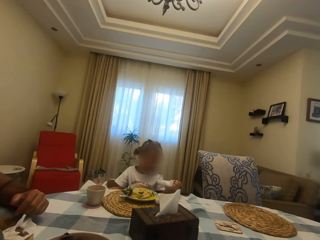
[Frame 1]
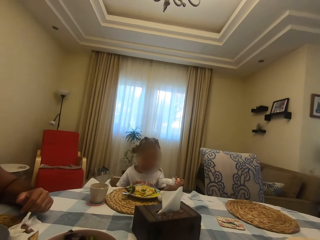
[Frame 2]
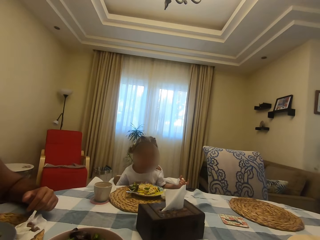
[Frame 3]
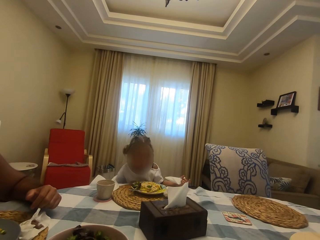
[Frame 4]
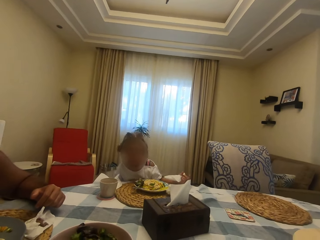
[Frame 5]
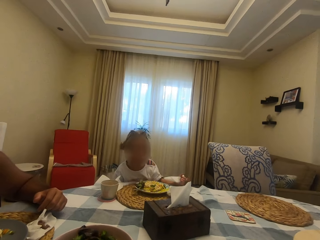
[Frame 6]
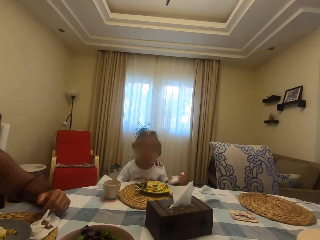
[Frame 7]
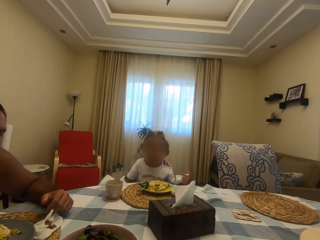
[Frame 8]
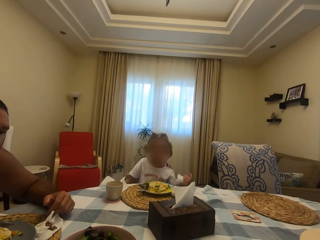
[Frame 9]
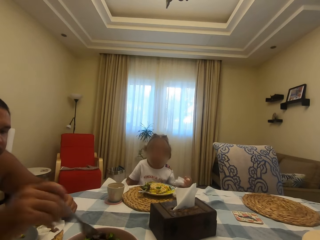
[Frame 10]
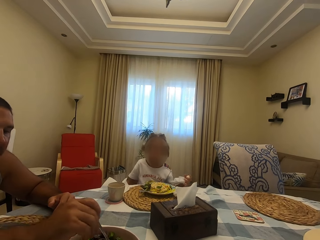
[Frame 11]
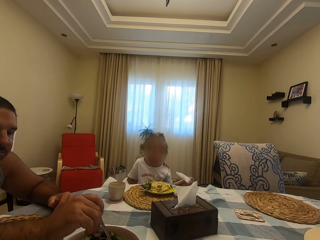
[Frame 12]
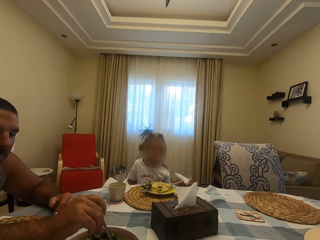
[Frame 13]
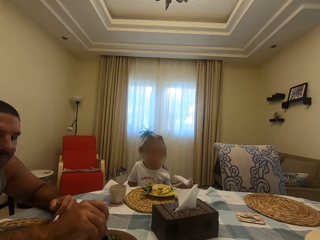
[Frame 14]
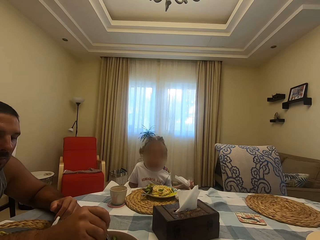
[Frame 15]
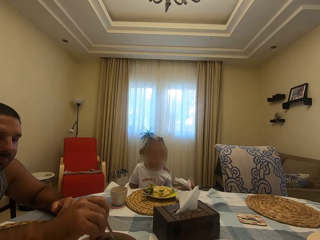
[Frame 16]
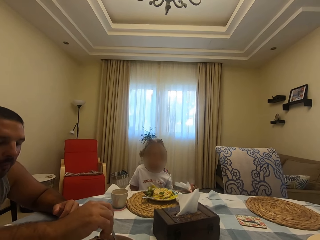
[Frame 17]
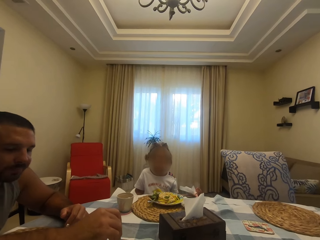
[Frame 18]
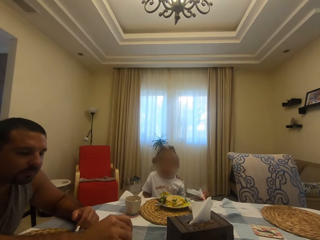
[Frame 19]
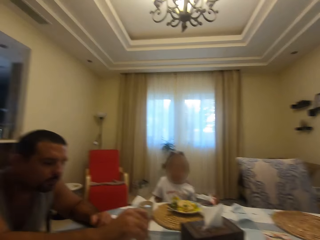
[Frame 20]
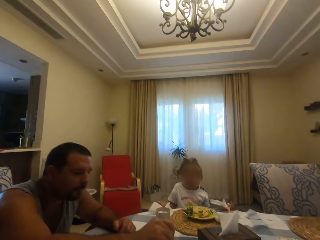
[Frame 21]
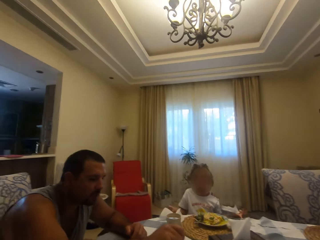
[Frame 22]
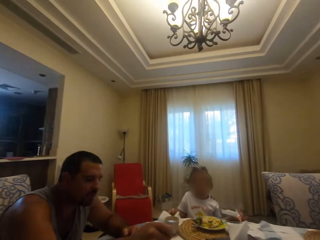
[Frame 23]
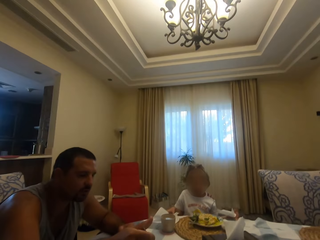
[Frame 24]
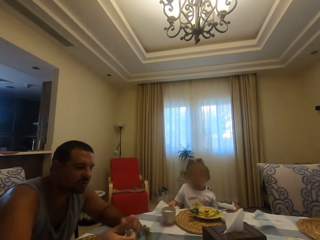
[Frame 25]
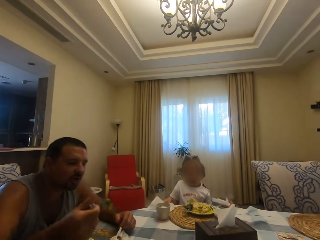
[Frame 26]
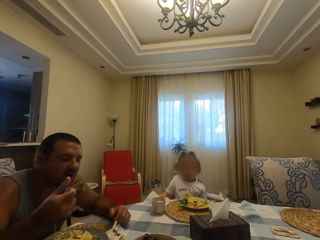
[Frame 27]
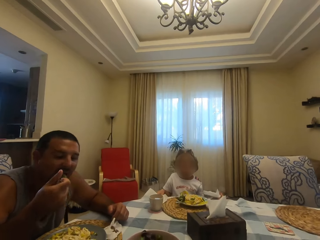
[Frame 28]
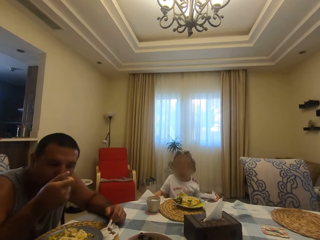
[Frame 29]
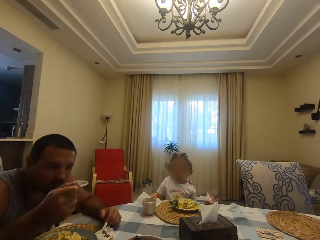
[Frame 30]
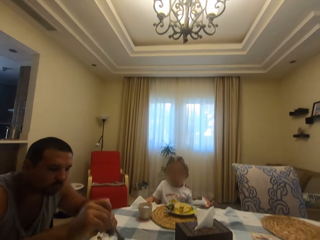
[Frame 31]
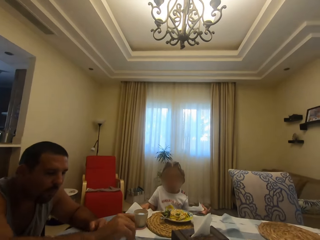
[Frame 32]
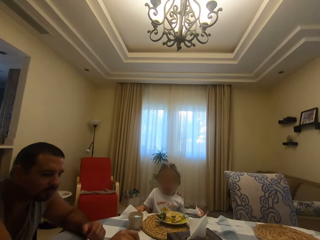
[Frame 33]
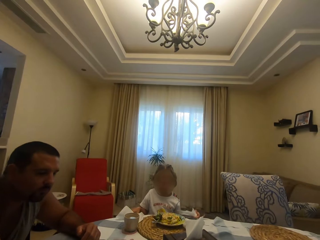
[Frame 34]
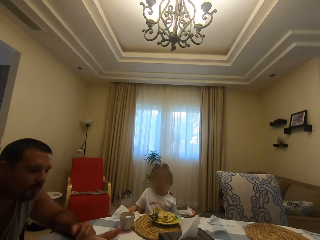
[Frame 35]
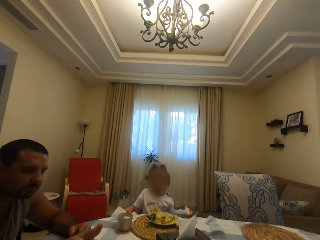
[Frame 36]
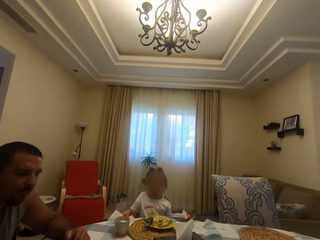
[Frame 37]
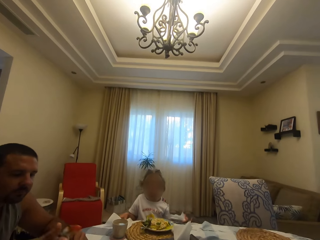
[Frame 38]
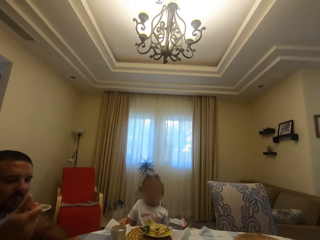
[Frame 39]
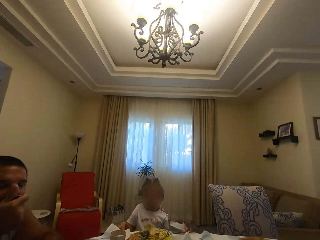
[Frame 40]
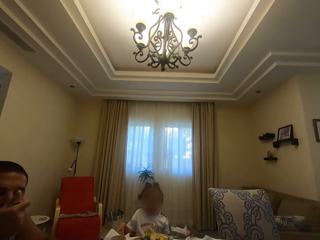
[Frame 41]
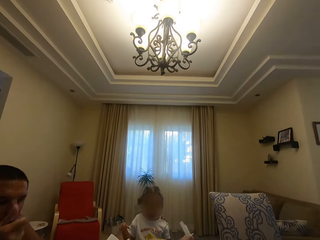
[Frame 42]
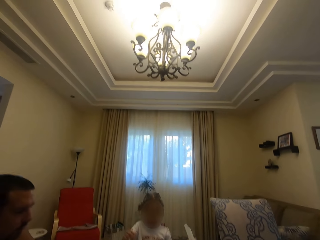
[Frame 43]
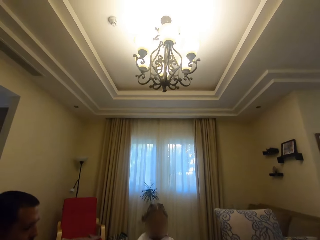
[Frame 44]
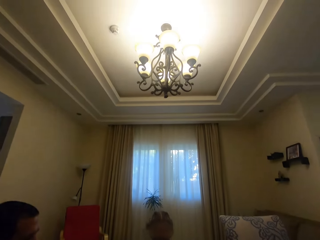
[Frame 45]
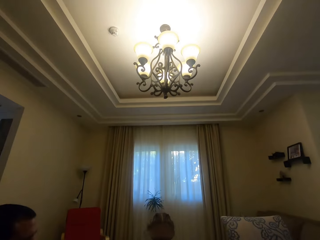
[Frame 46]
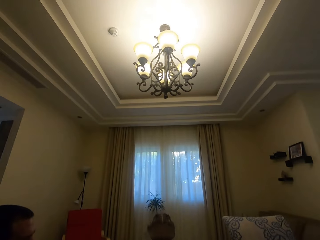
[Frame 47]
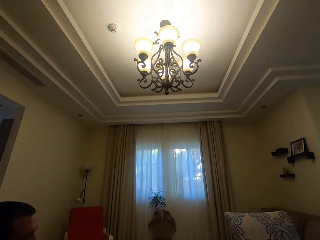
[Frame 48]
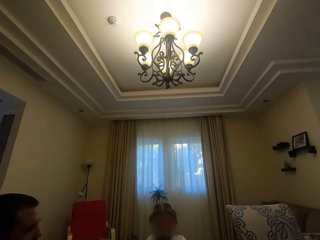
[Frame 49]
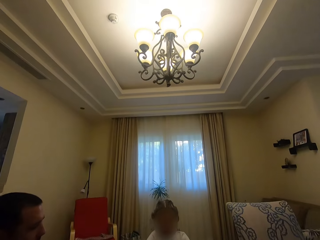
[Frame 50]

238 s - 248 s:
A child picks up a serviette. A man talks to the camera wearer. Another man eats food.

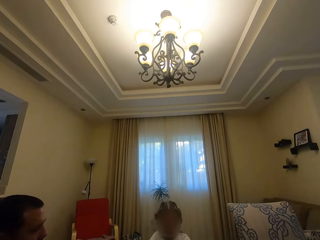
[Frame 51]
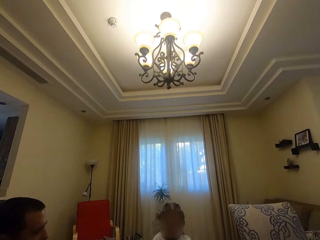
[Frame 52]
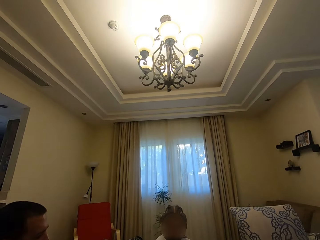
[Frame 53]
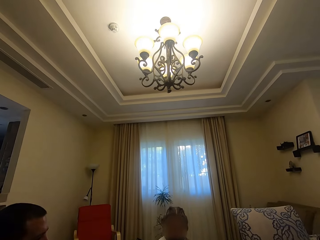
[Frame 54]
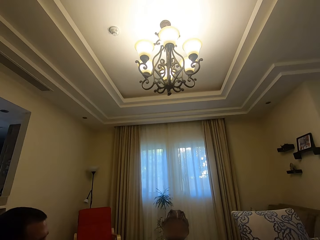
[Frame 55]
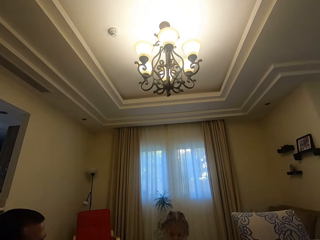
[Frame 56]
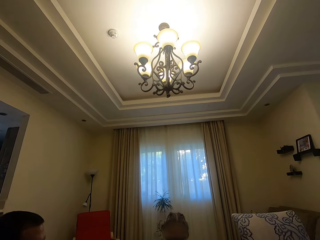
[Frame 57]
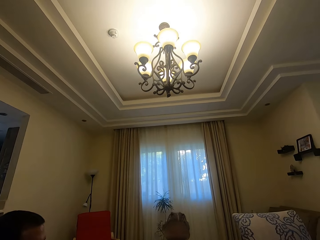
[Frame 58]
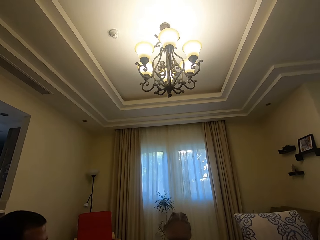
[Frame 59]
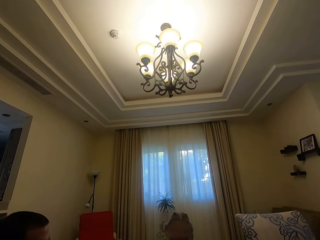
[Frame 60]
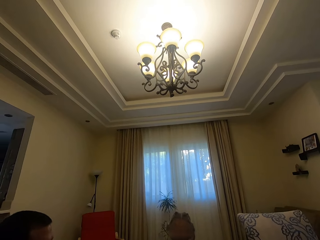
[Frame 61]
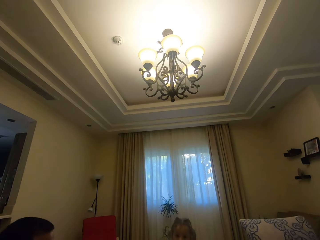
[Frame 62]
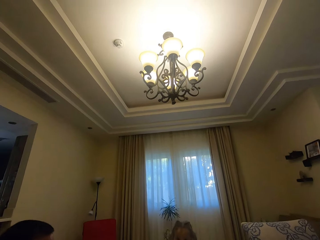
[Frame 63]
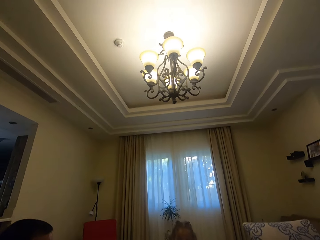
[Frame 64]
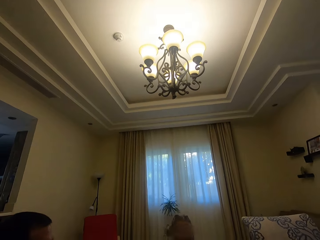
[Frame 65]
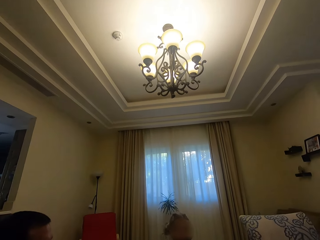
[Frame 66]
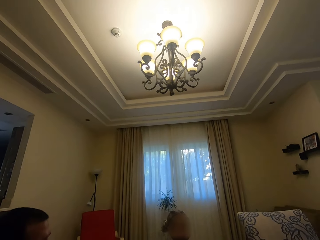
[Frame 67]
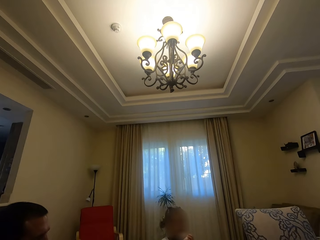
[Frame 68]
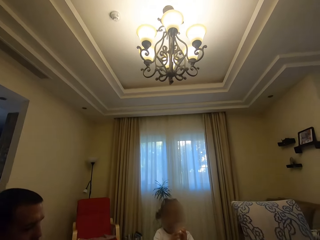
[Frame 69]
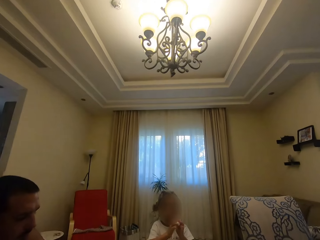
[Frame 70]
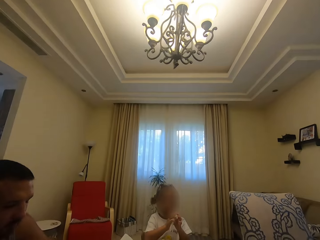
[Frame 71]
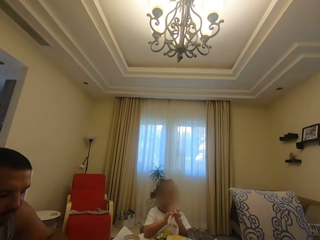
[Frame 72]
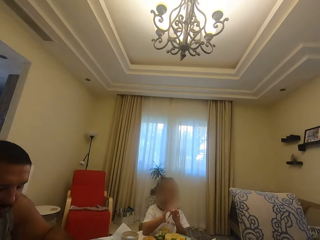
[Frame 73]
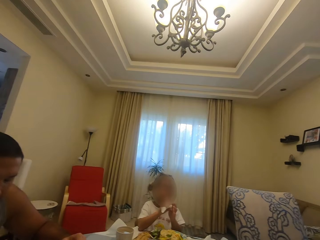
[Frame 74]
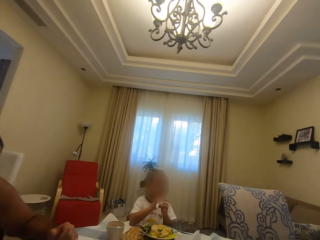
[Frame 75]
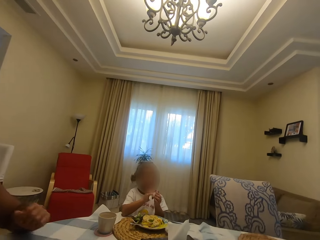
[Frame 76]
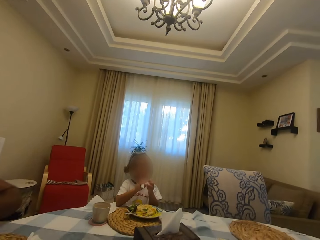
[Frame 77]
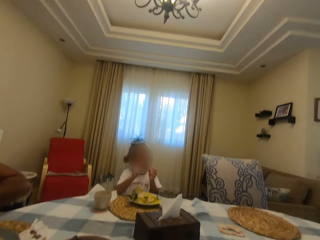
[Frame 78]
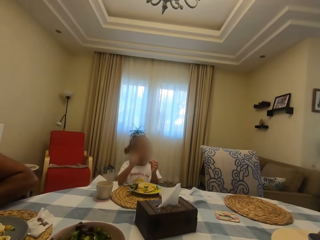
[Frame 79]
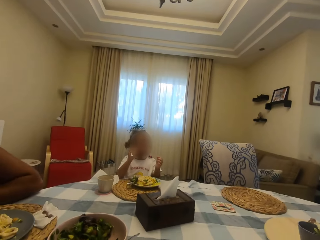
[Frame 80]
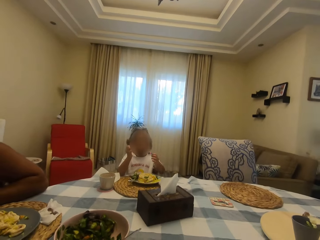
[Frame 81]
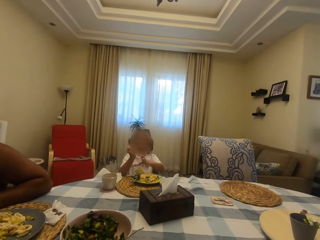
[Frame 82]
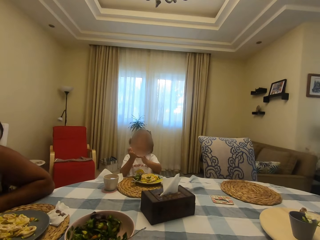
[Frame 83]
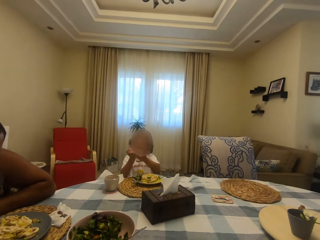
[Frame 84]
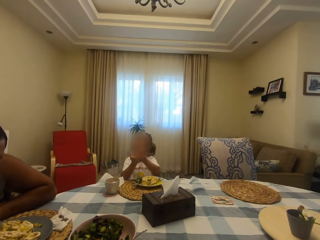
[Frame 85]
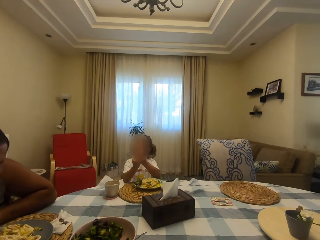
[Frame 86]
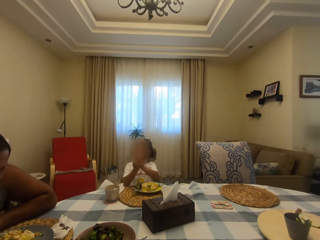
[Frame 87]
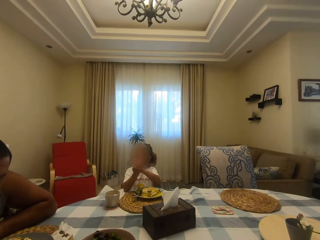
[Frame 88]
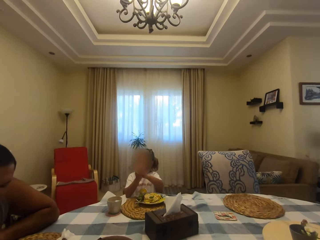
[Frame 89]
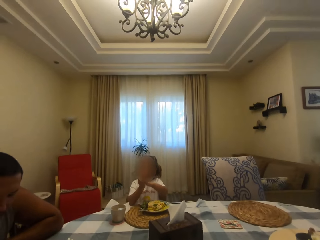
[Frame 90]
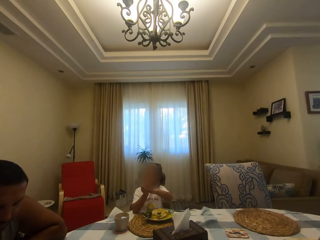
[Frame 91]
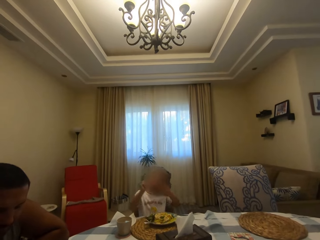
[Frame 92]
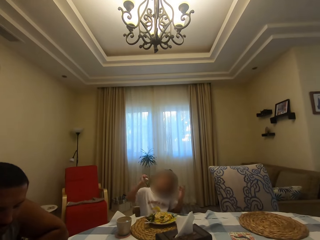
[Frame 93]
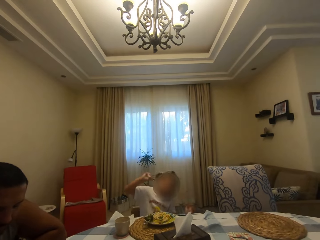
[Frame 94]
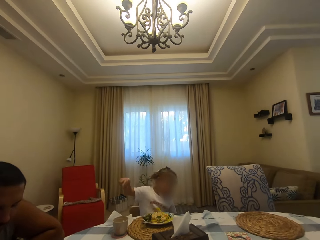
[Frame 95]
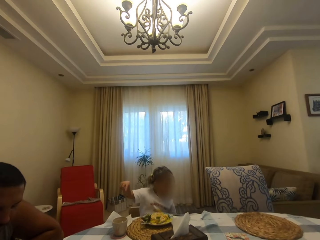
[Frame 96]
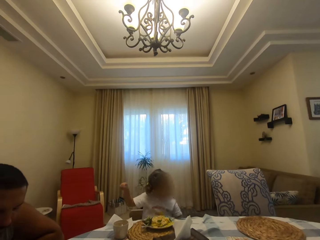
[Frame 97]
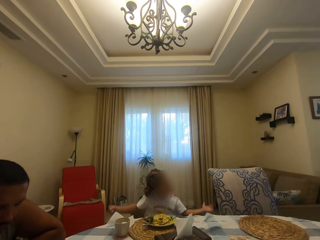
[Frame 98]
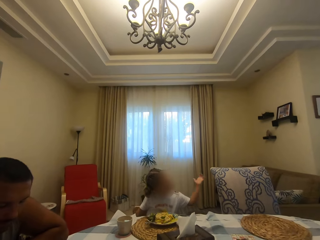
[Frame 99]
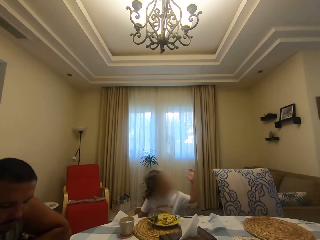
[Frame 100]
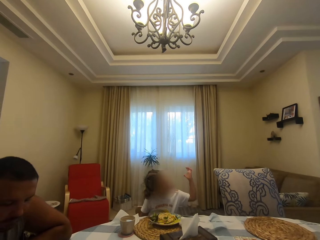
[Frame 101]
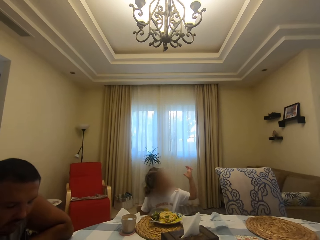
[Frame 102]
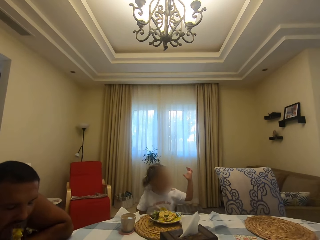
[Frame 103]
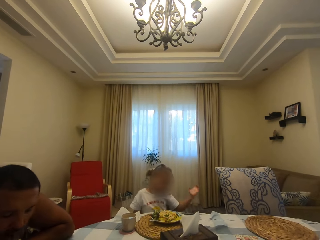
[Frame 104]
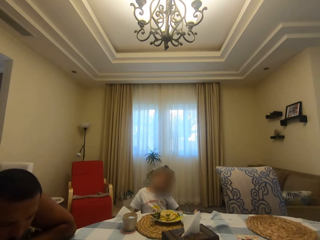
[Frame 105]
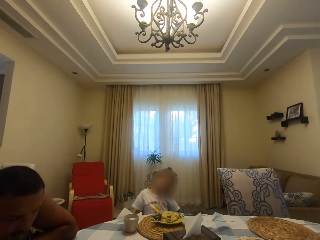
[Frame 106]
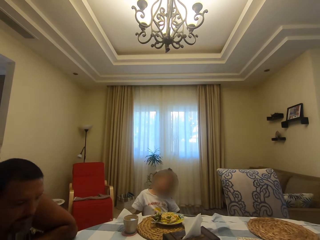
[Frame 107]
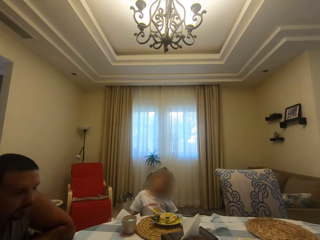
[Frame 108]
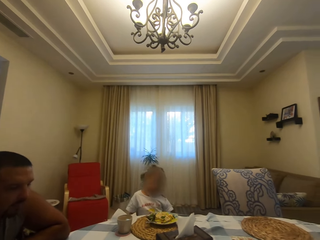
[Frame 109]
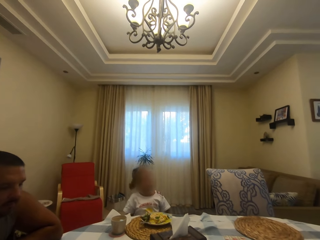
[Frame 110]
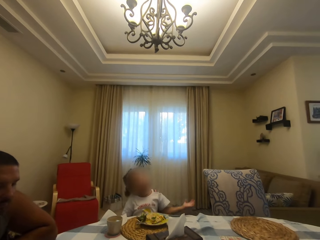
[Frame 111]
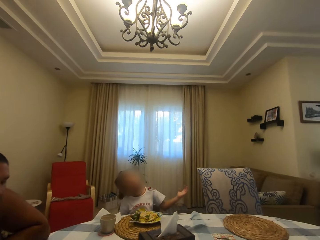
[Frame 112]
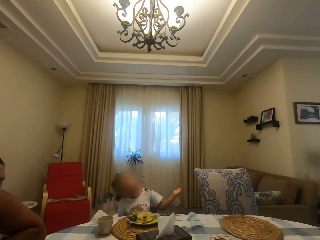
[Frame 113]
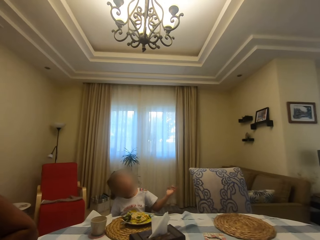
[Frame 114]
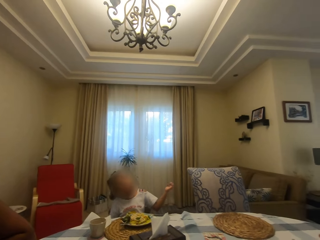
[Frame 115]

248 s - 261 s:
The camera wearer talks to a man. They look around. A child talks to the camera wearer. Another child moves her hands.
